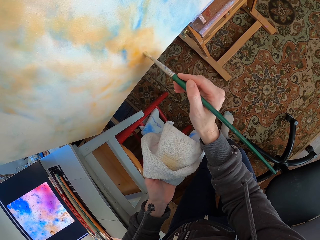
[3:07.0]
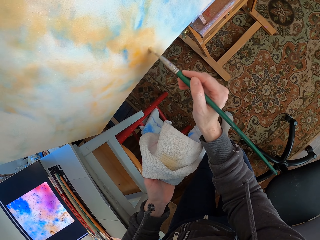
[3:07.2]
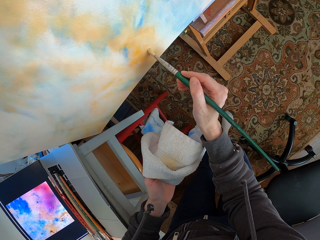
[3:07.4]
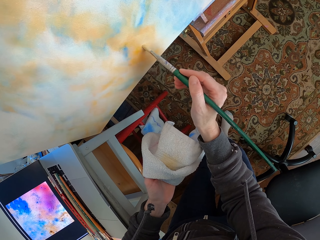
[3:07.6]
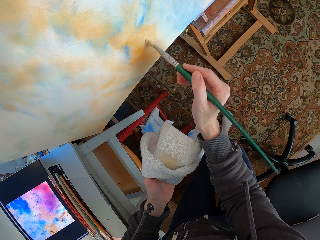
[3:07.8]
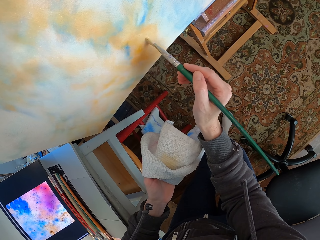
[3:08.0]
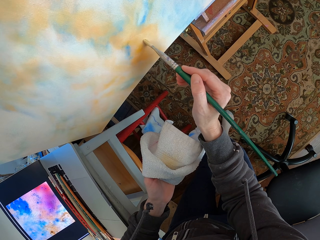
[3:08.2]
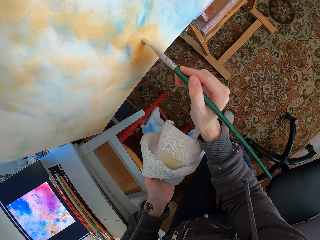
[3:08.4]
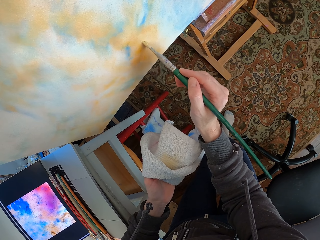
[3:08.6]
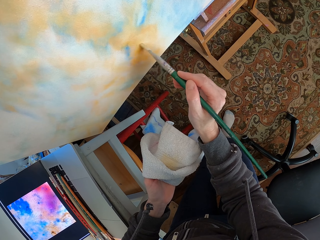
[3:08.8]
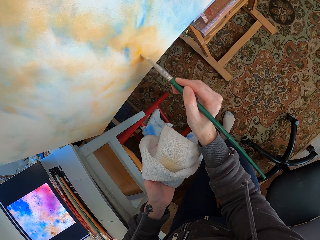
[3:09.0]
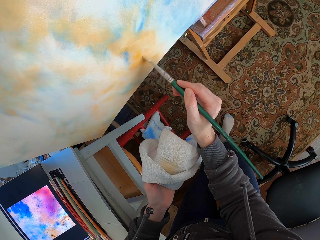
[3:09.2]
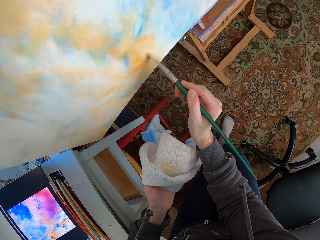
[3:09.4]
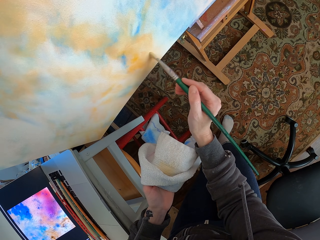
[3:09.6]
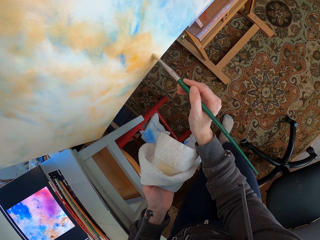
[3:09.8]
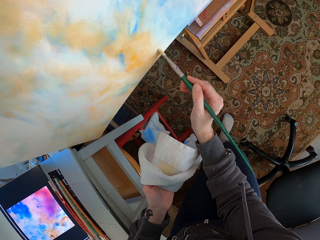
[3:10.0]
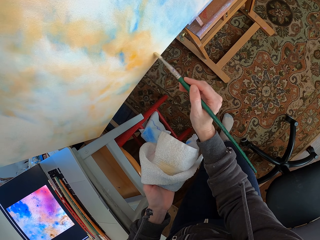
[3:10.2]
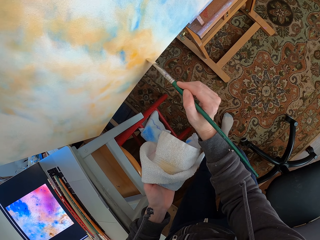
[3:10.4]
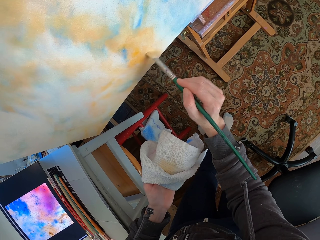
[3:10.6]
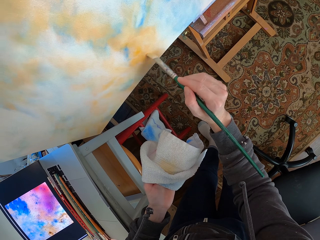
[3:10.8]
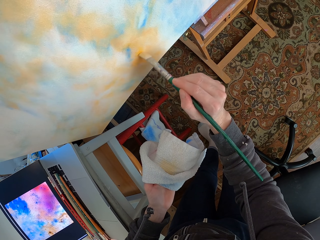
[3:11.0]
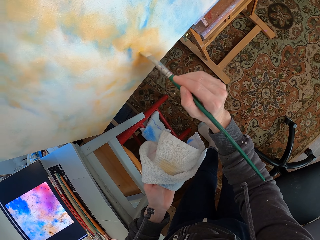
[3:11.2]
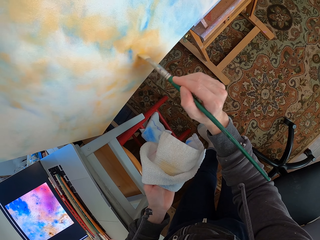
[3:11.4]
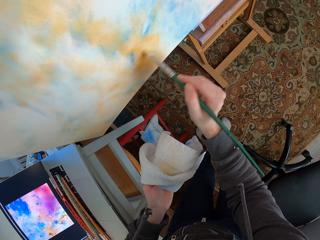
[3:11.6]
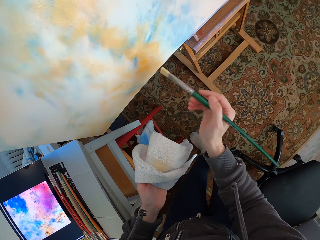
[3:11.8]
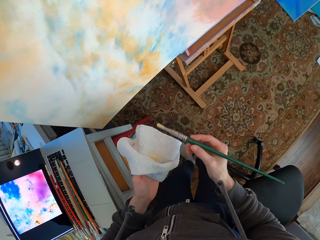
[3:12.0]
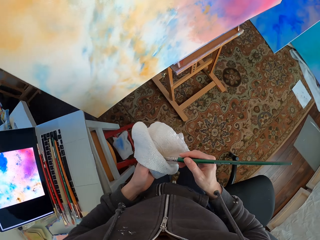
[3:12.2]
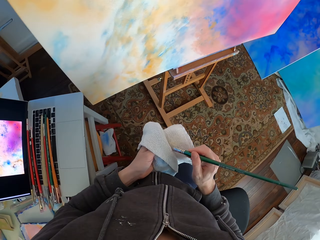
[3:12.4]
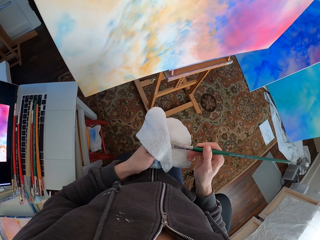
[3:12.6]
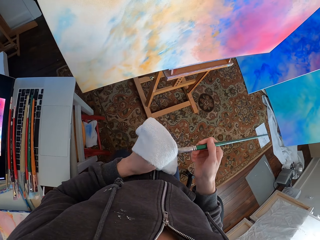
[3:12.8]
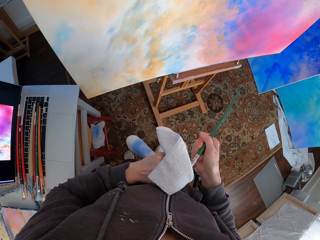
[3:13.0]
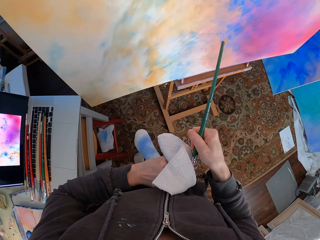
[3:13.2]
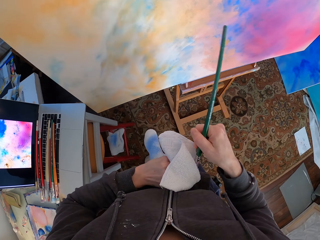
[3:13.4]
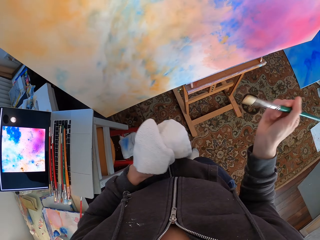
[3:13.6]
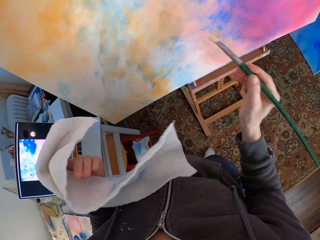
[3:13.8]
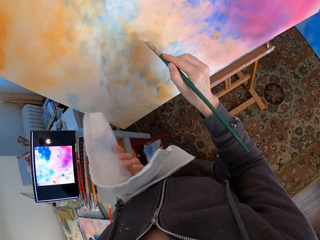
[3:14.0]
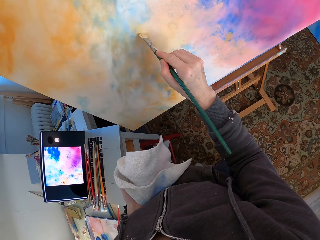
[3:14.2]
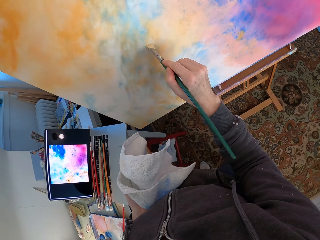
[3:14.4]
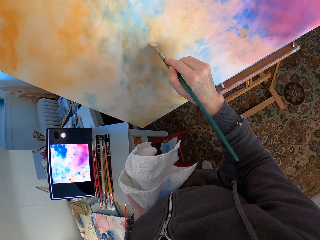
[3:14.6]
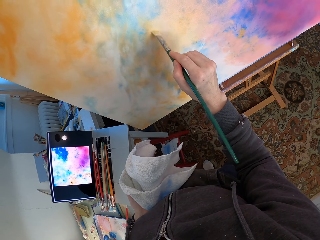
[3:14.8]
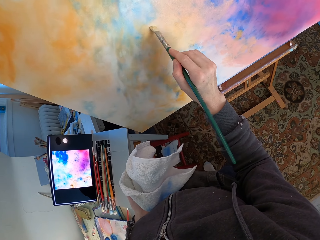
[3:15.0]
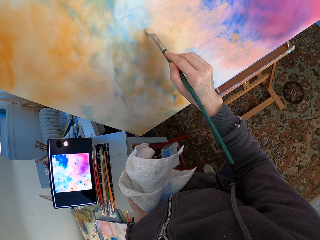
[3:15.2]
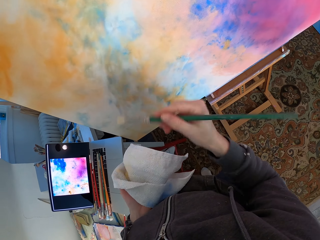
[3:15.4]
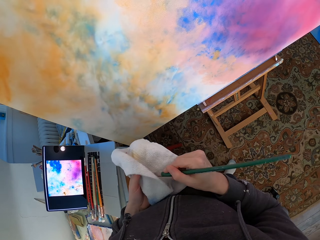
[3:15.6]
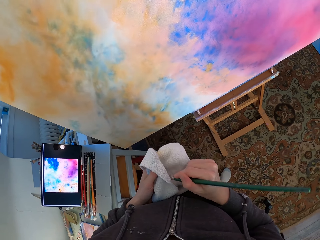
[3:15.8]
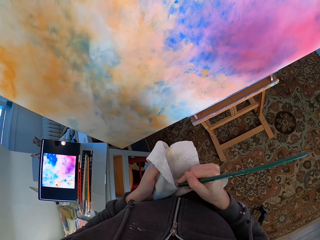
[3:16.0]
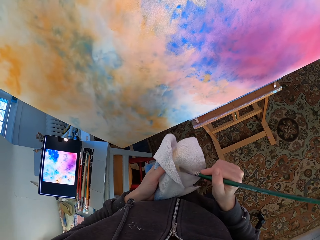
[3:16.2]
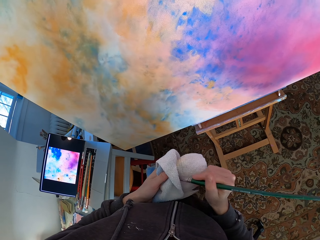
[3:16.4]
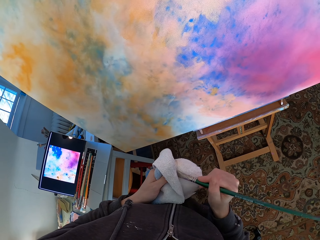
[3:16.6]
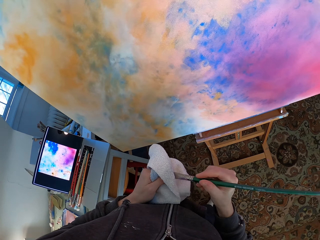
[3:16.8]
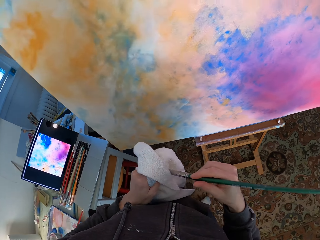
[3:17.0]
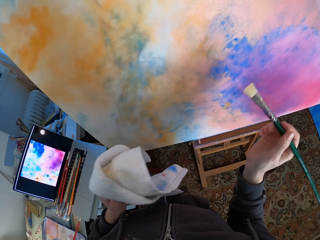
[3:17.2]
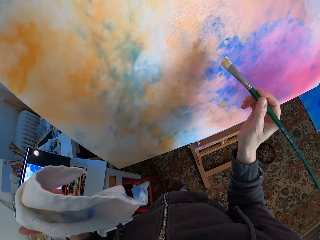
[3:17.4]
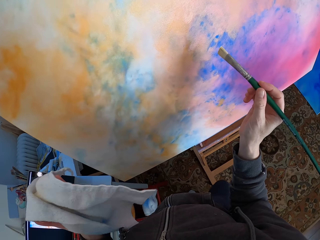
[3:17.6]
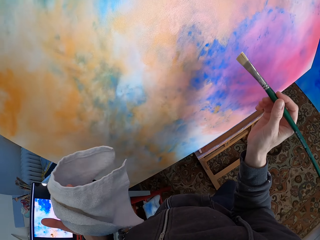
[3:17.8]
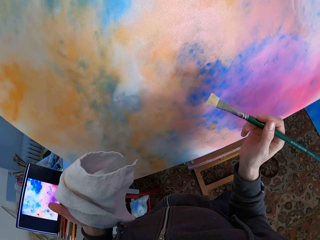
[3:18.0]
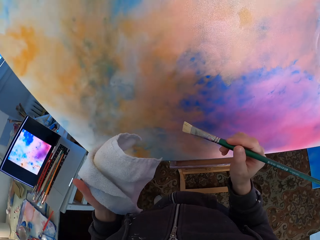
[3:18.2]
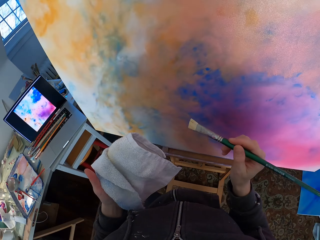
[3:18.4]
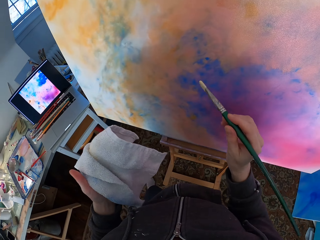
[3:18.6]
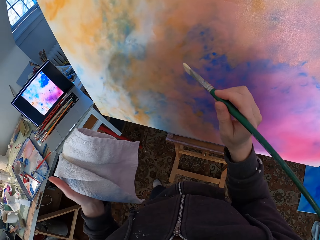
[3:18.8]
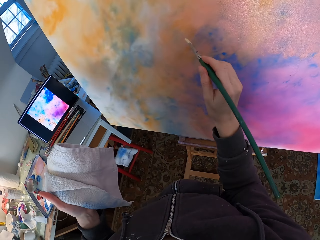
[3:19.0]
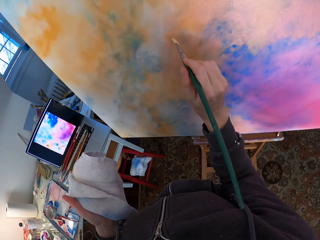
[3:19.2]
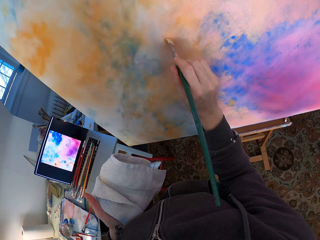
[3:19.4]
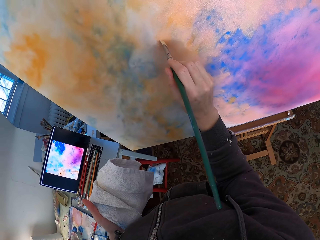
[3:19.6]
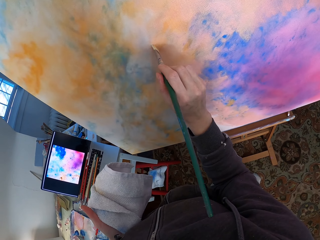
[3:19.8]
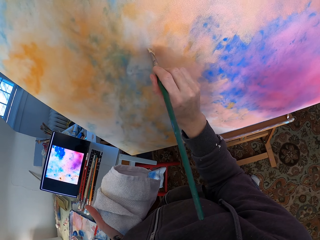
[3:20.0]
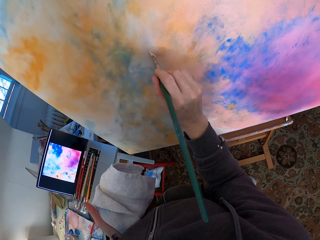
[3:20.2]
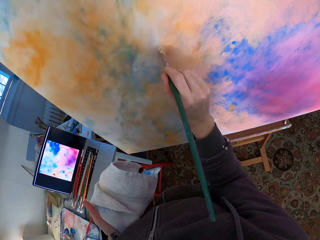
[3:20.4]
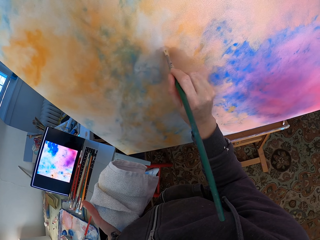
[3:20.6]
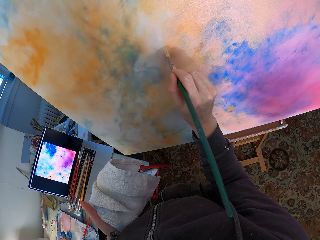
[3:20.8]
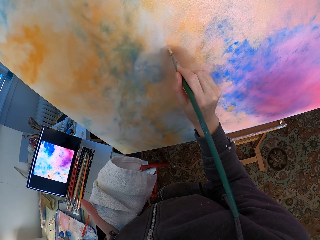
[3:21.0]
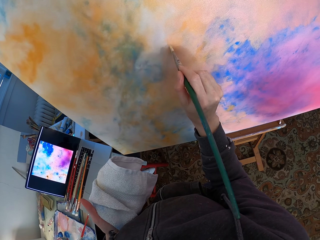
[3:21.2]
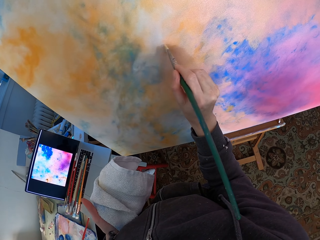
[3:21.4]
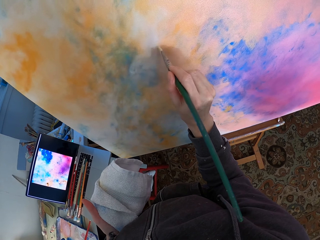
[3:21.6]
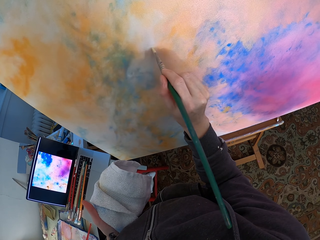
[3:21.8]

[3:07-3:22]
The camera wearer wipes the paint brush with the towel. They hold the towel and paint on the paint board. They wipe the paint brush with the towel. They paint on the paint board and hold the towel.

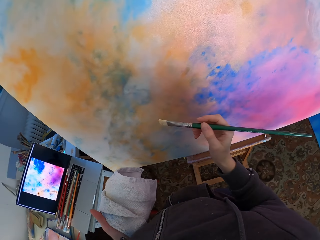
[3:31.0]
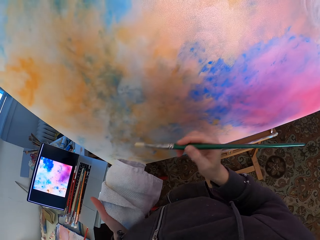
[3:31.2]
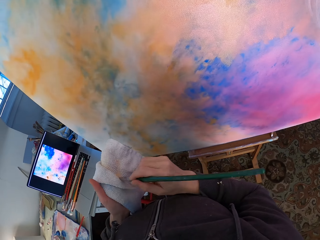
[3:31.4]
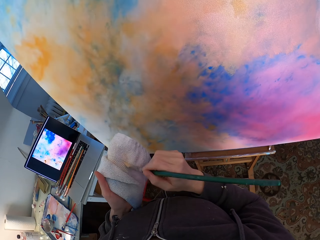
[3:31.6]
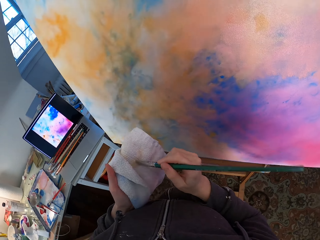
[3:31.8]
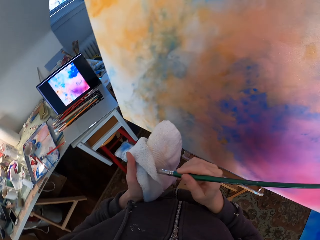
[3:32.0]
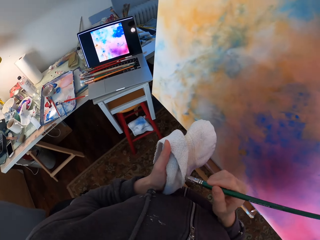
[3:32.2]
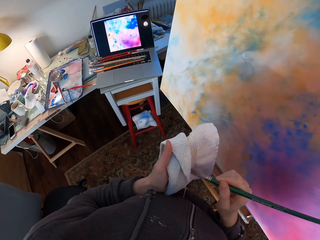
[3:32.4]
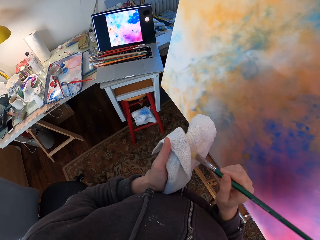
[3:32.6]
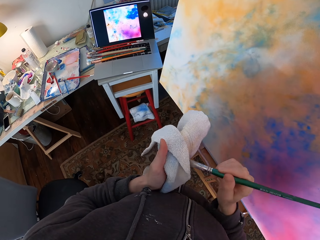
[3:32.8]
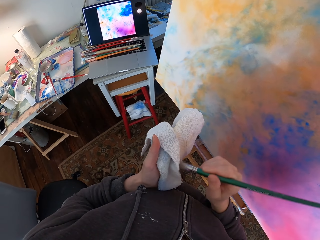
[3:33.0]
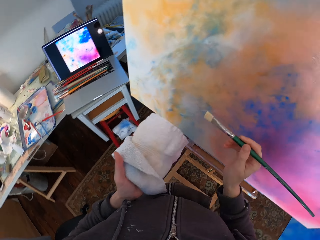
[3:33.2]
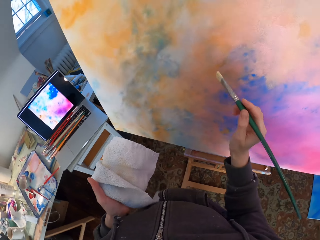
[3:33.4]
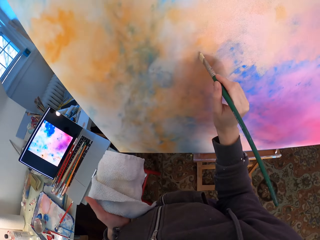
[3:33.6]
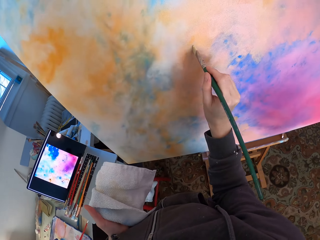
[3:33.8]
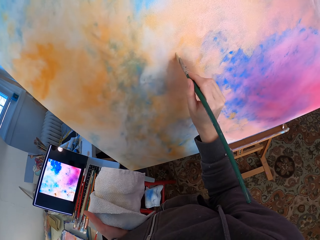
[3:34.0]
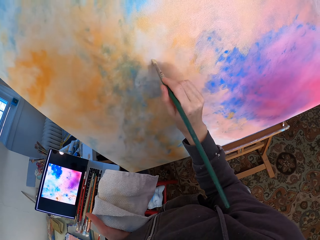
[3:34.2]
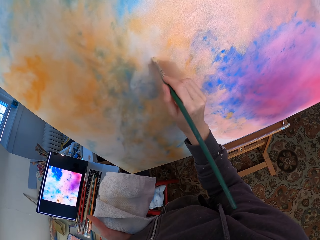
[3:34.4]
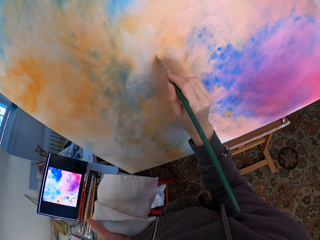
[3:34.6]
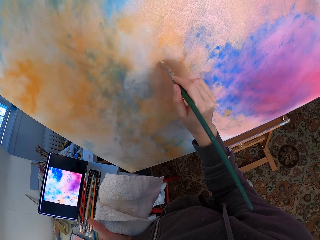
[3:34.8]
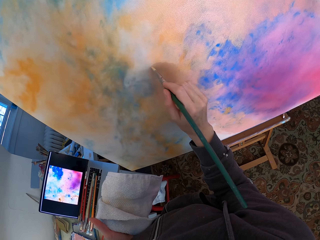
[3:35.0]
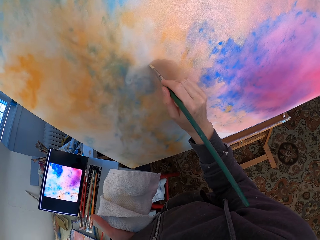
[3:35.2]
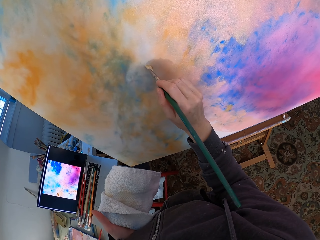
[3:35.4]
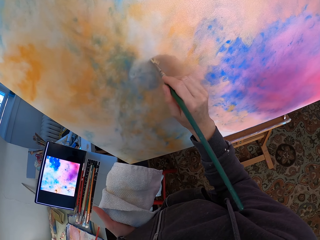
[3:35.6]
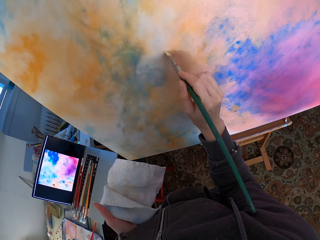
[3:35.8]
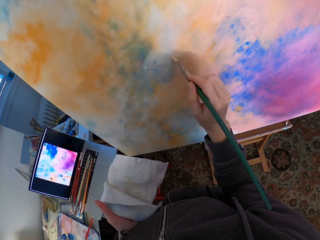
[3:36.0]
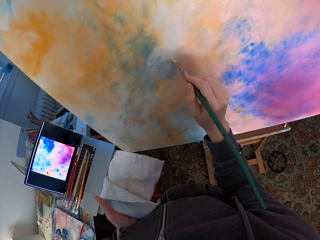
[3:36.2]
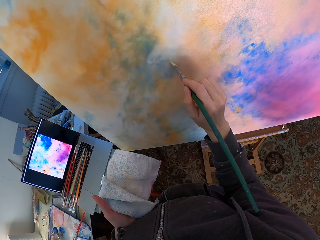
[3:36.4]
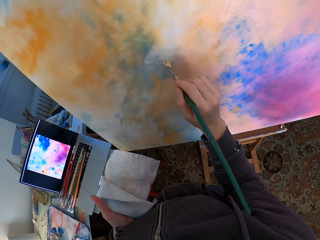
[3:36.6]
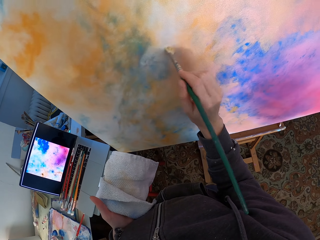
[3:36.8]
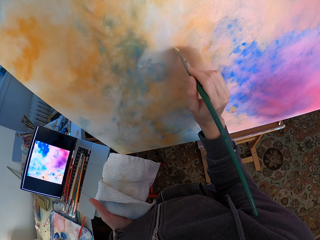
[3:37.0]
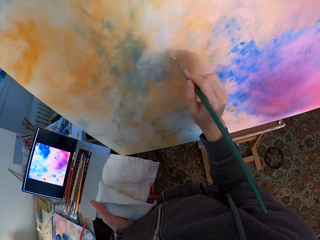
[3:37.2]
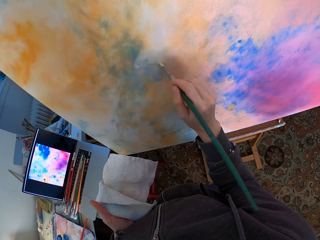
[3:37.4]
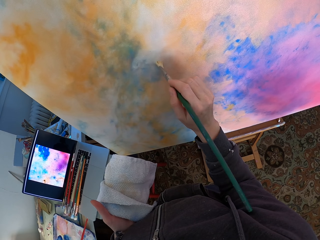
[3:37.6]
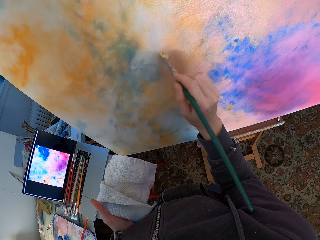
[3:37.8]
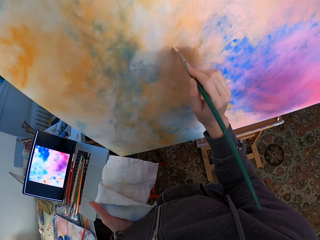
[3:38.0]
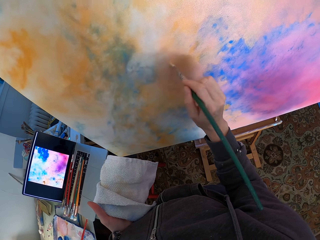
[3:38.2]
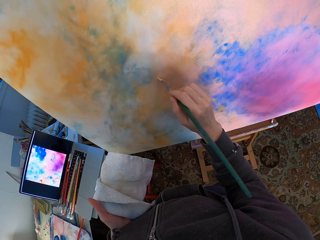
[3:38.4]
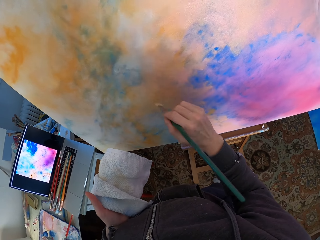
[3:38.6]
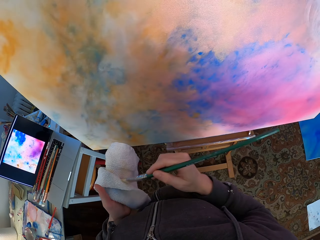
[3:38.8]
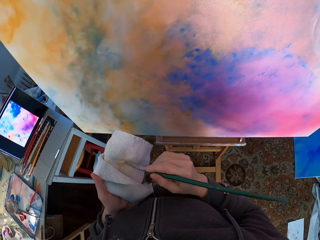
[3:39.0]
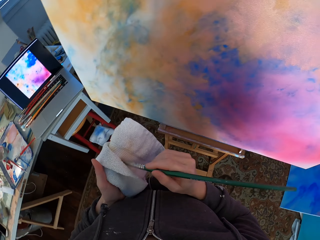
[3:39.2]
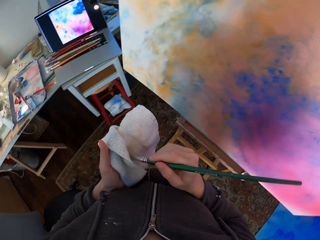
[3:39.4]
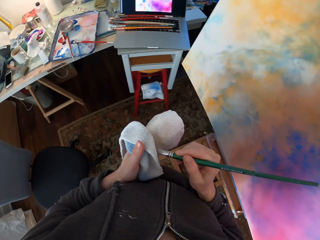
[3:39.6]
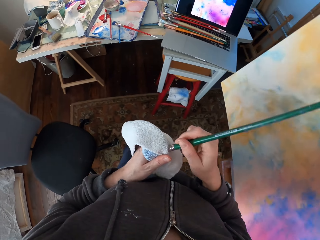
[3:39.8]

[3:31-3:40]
The camera wearer wipes the paint brush with the towel. They hold the towel and paint on the paint board. They wipe the paint brush with the towel.
